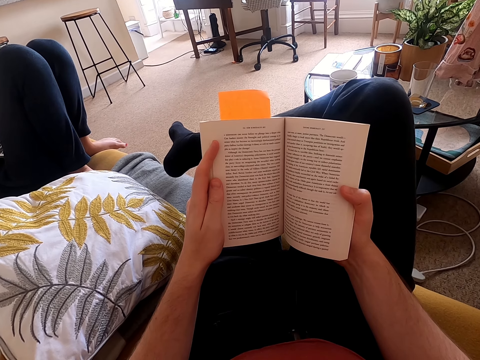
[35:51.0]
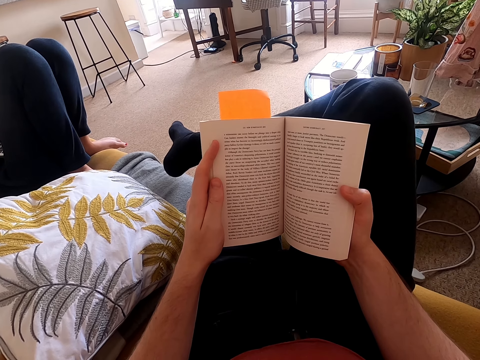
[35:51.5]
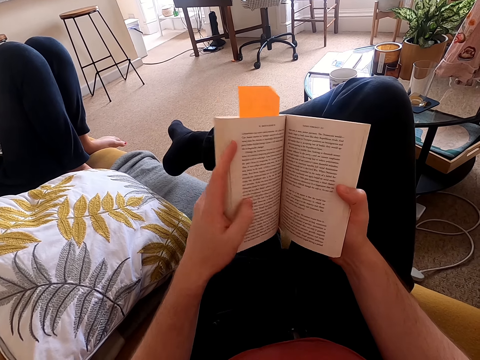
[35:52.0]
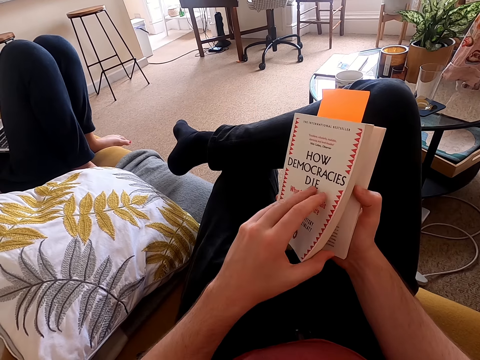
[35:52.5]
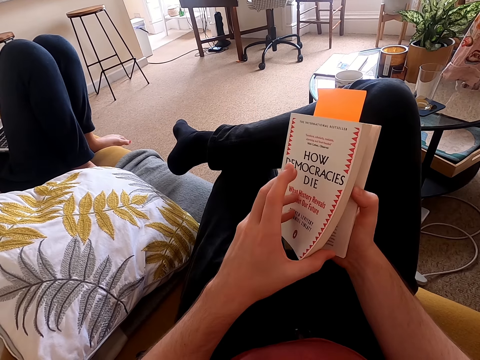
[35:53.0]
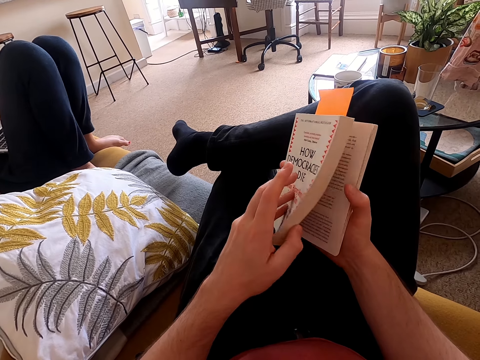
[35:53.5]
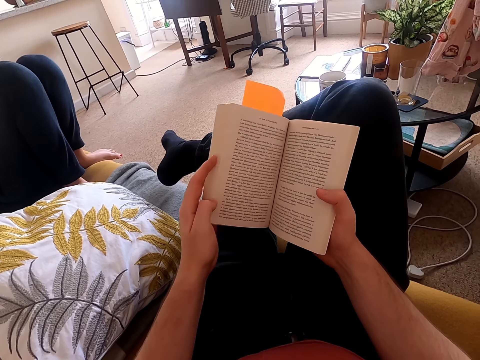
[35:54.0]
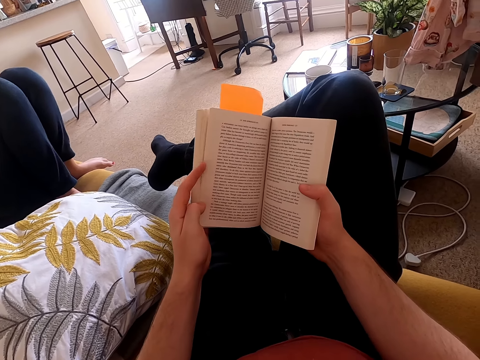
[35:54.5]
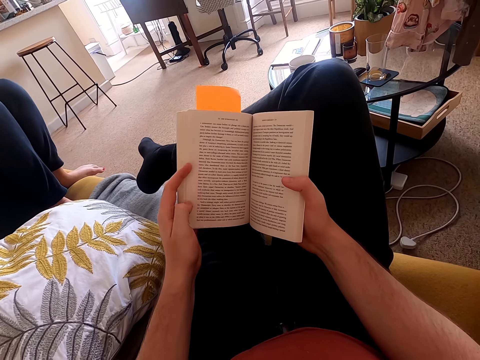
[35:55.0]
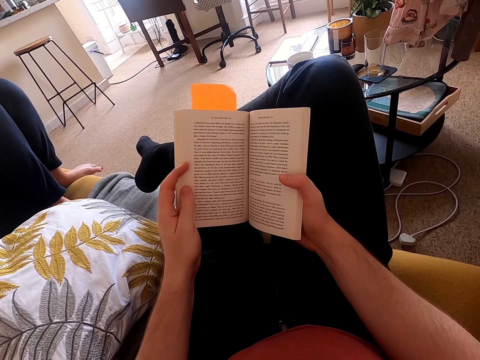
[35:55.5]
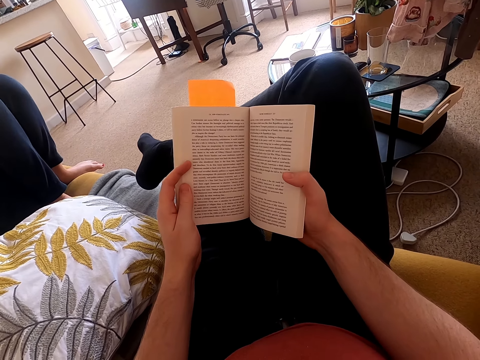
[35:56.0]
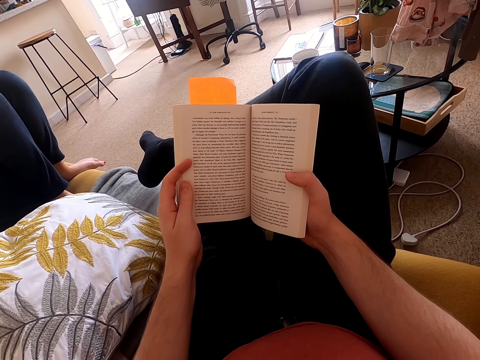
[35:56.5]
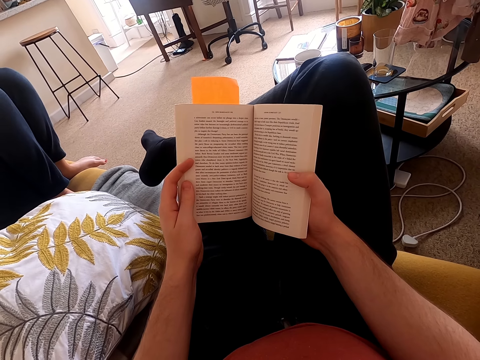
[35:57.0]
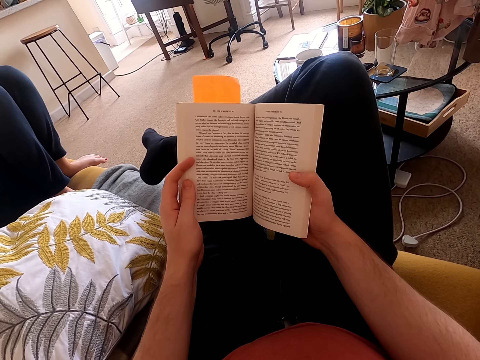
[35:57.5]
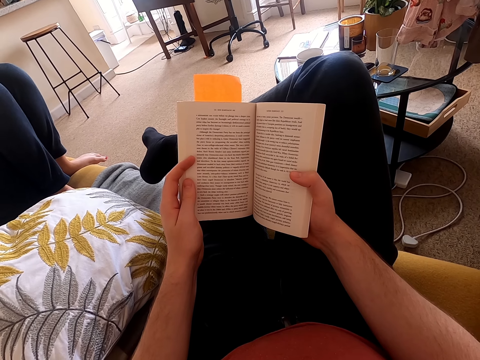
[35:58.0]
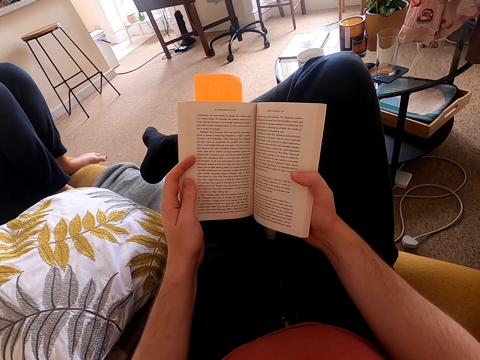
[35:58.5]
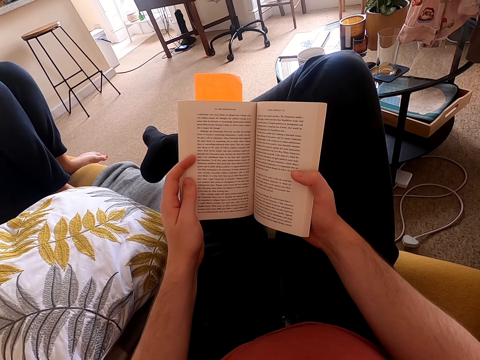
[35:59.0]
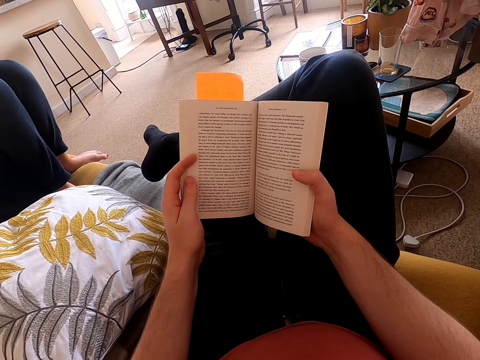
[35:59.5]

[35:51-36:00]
The camera wearer closes the book. They look at the book cover. They read the book.

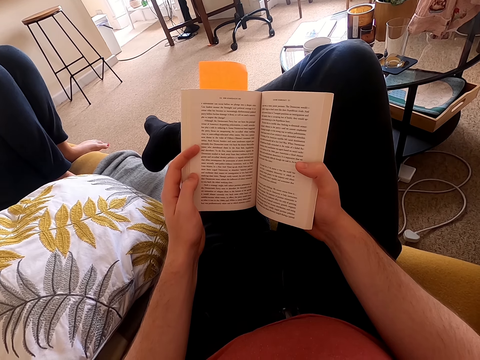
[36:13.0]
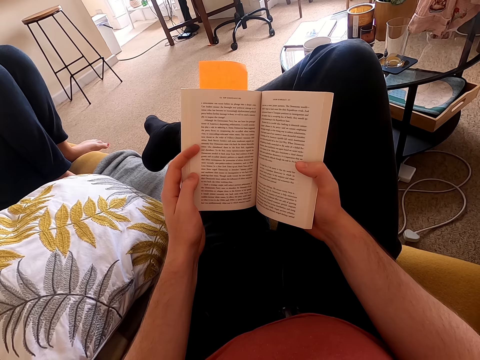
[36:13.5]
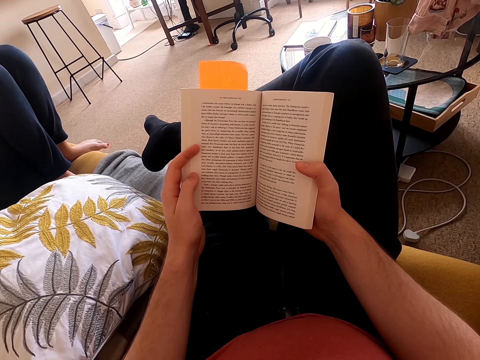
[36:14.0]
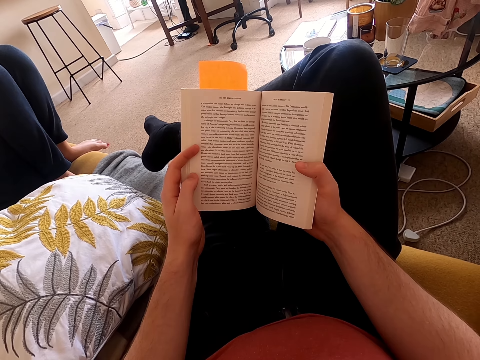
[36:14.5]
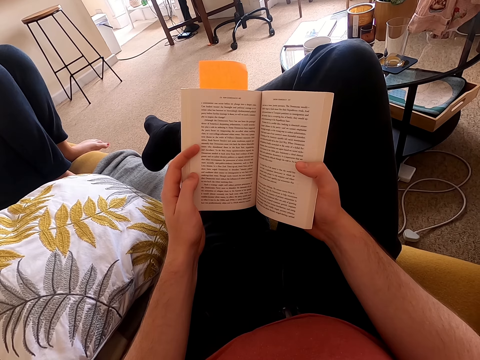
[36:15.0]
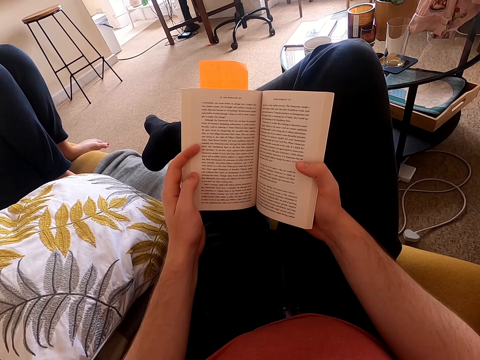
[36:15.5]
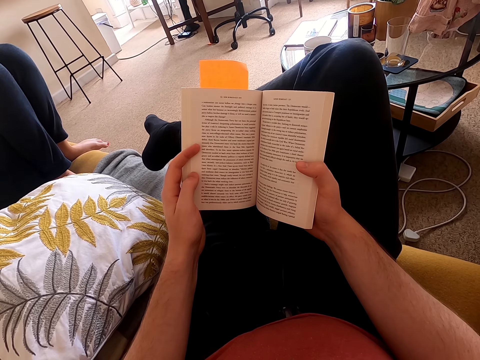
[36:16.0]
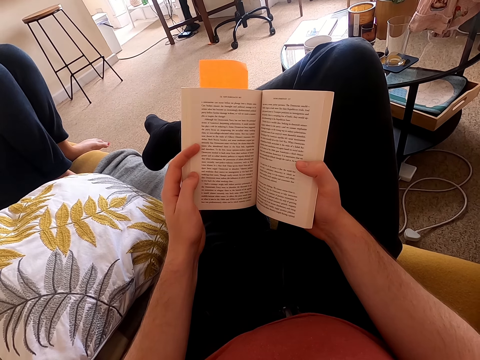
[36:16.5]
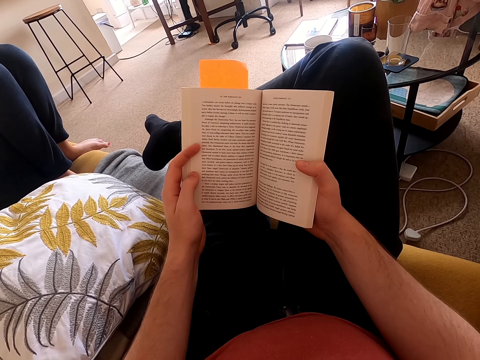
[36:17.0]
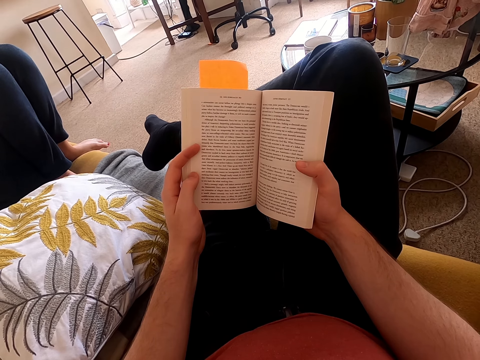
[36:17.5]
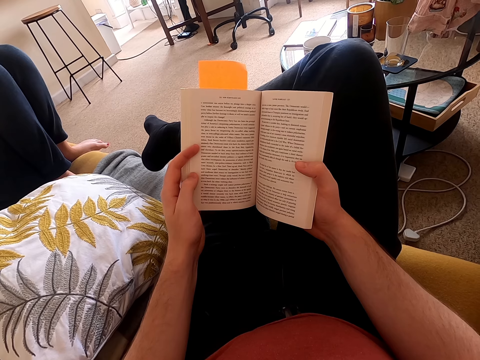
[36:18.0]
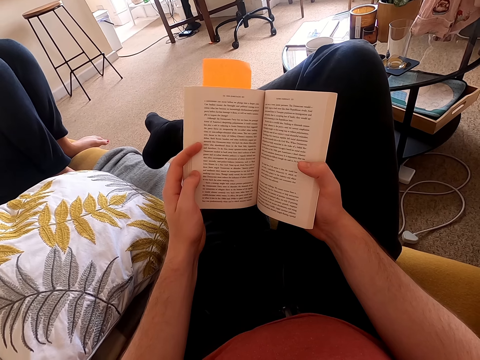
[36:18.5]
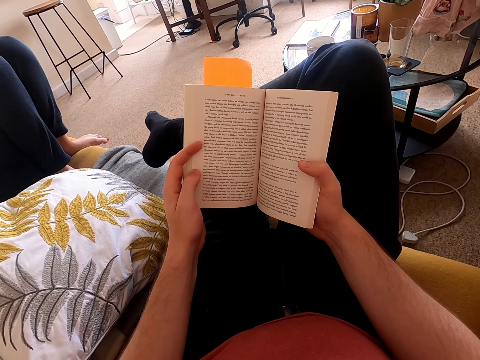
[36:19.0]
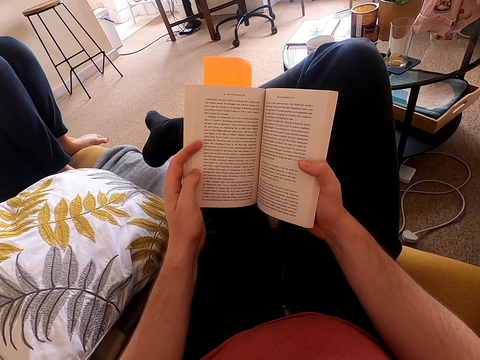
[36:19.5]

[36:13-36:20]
The camera wearer reads a book.

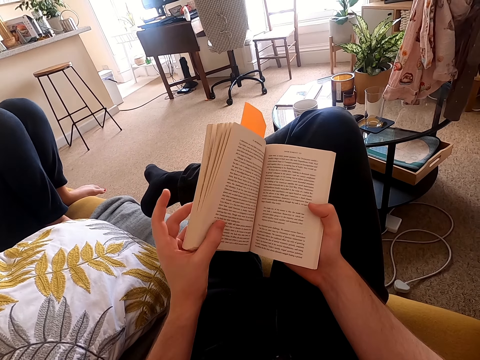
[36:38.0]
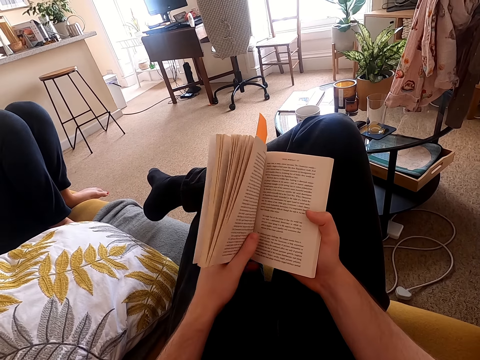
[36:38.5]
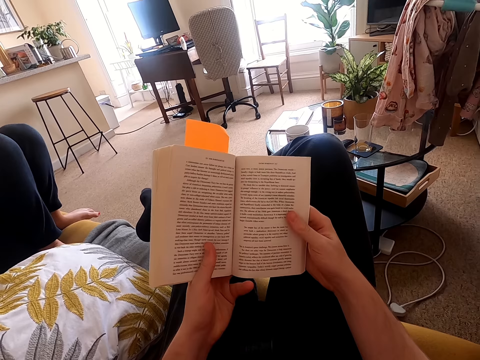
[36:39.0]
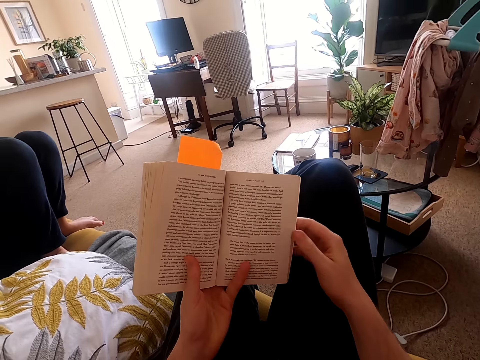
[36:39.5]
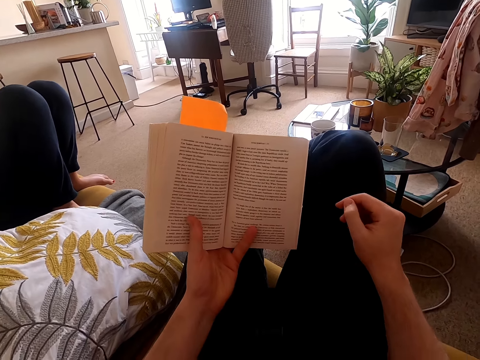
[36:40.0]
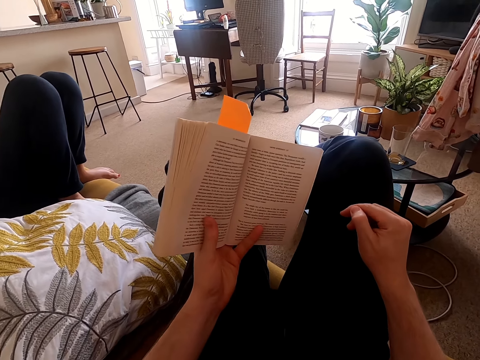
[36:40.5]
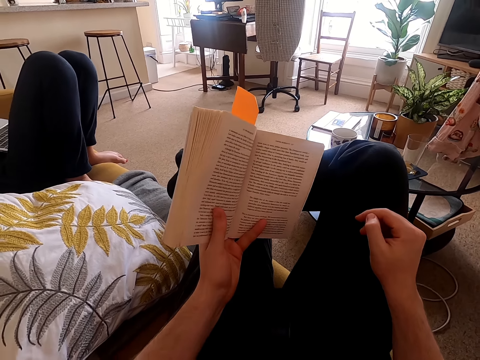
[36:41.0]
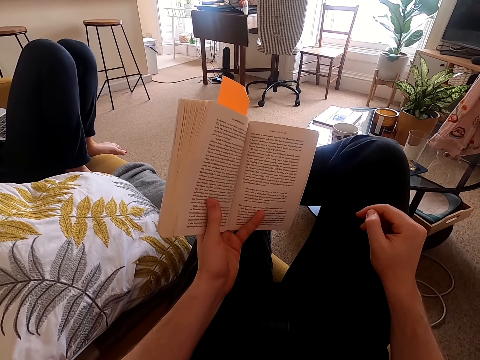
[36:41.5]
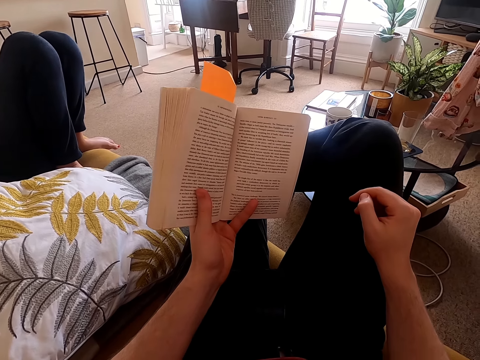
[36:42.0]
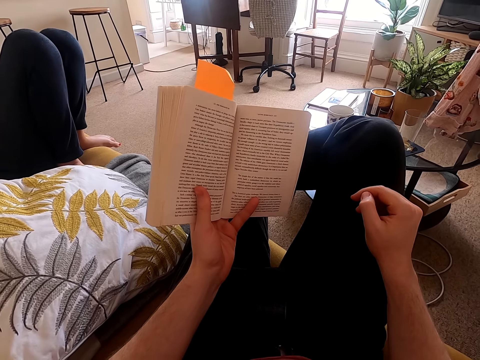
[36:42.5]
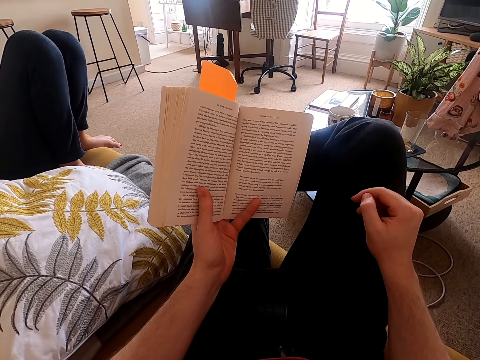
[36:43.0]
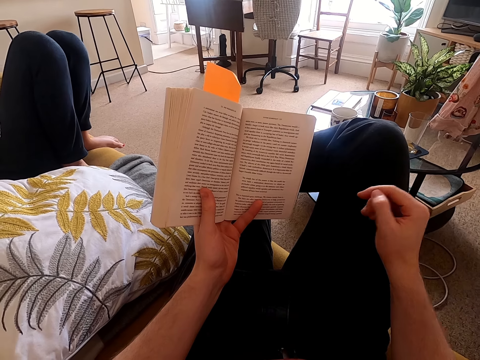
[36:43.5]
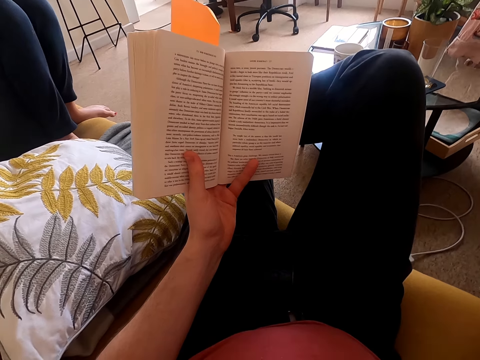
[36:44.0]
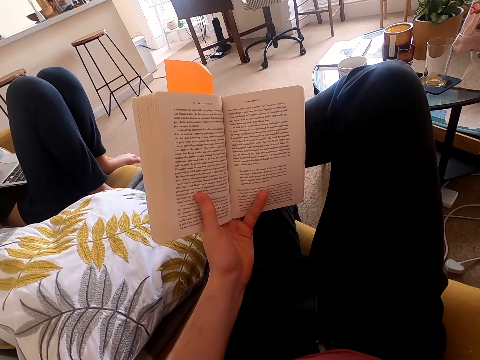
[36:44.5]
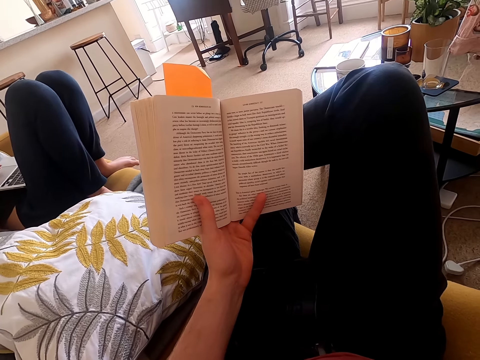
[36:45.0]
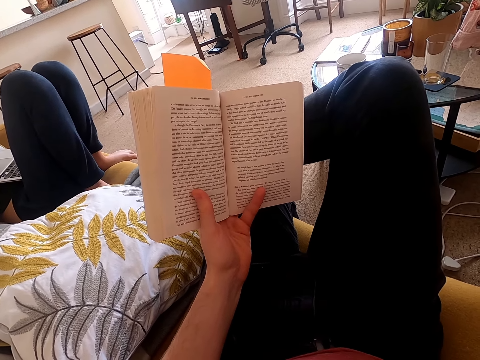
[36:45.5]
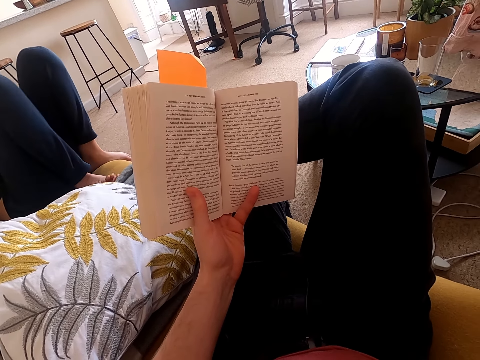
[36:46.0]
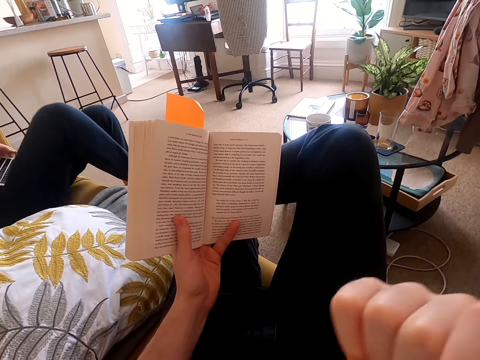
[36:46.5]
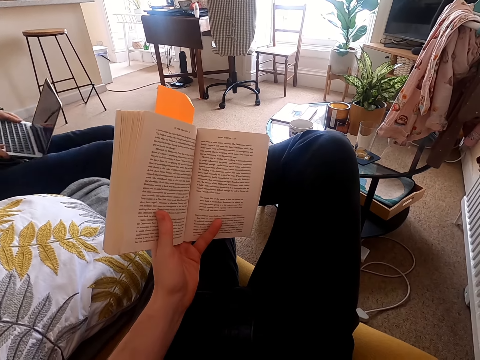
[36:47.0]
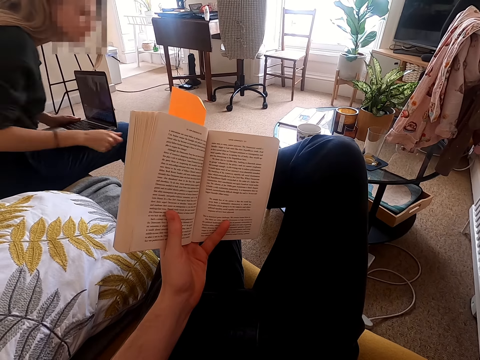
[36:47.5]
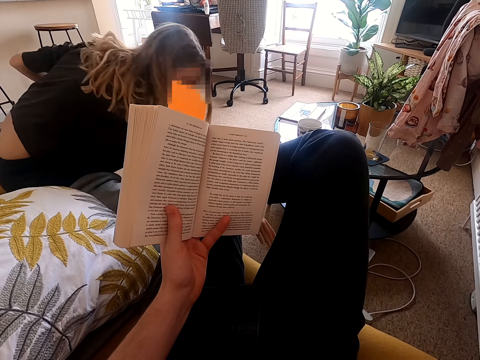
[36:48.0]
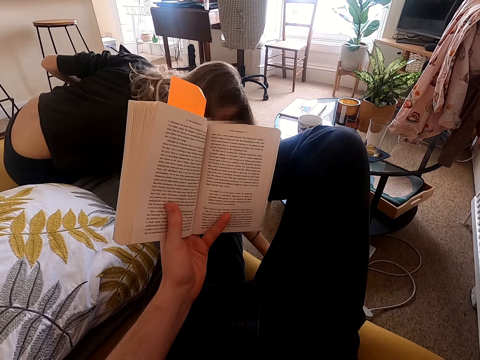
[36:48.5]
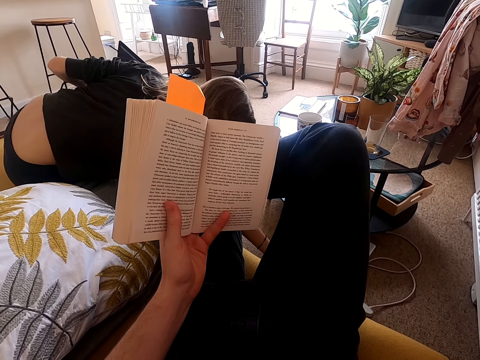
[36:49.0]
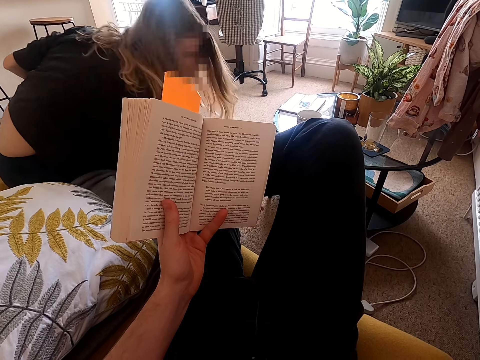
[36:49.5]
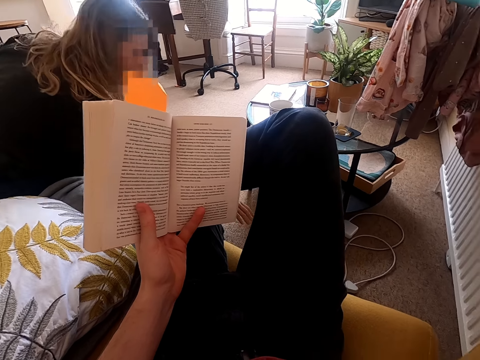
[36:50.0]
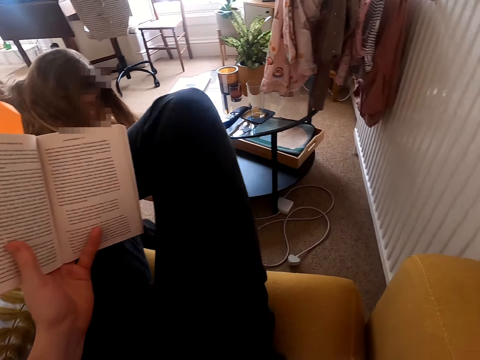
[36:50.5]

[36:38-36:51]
The camera wearer places the hand on the thighs. They read a book. They raise the hand.
